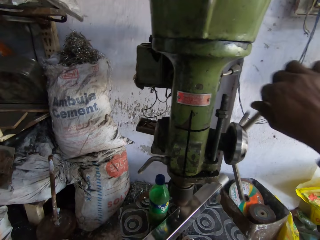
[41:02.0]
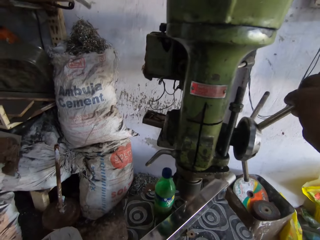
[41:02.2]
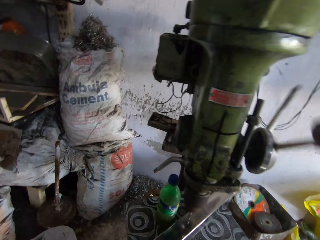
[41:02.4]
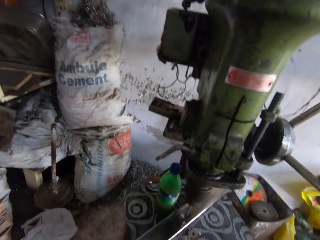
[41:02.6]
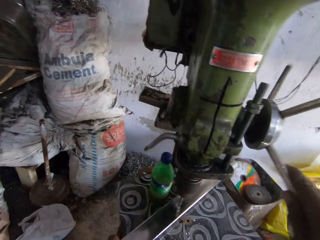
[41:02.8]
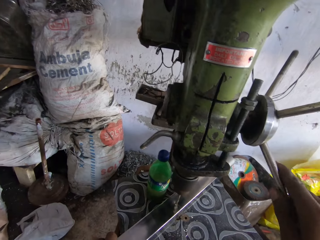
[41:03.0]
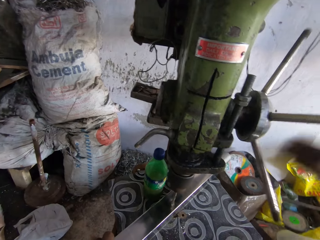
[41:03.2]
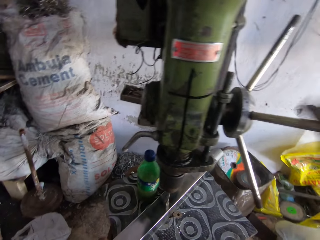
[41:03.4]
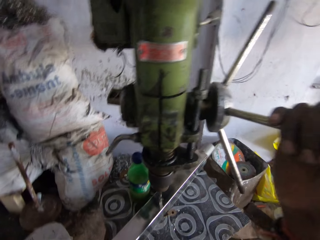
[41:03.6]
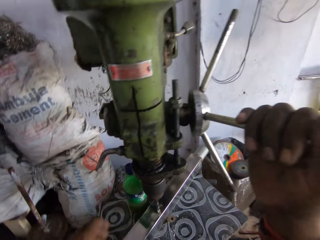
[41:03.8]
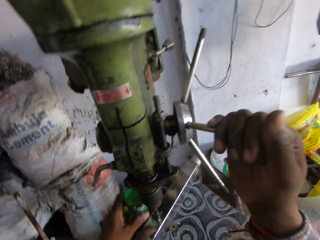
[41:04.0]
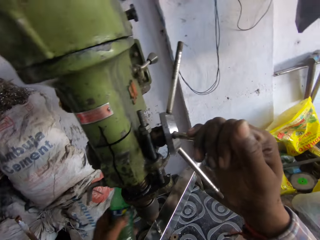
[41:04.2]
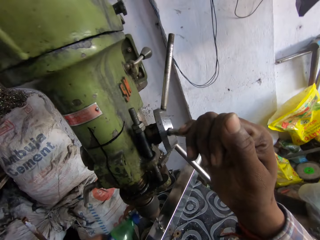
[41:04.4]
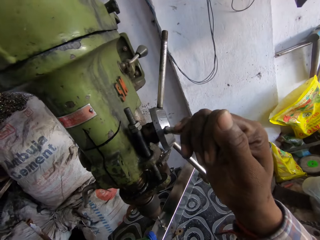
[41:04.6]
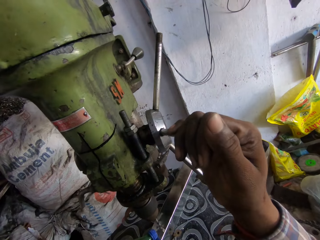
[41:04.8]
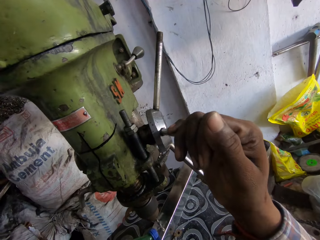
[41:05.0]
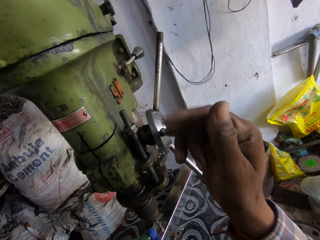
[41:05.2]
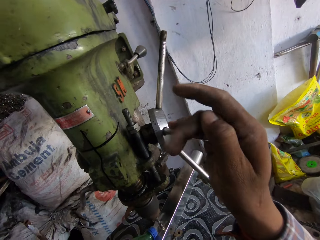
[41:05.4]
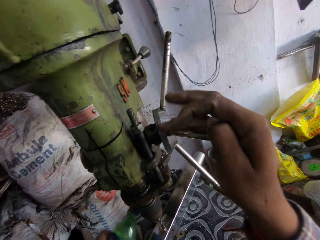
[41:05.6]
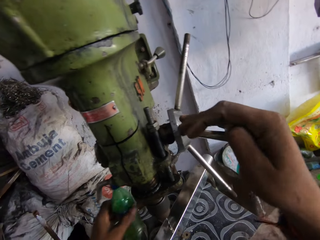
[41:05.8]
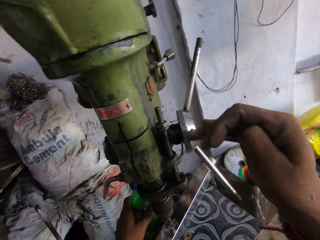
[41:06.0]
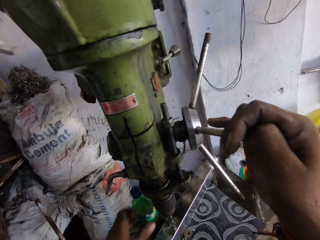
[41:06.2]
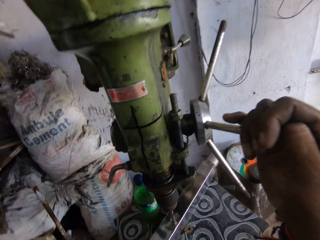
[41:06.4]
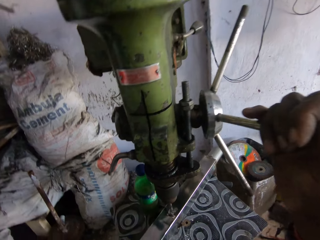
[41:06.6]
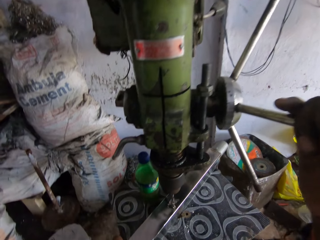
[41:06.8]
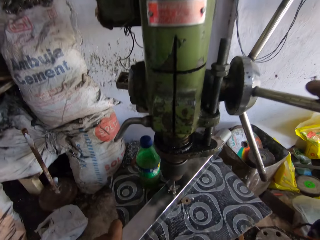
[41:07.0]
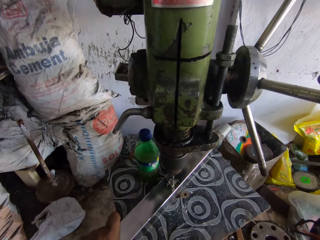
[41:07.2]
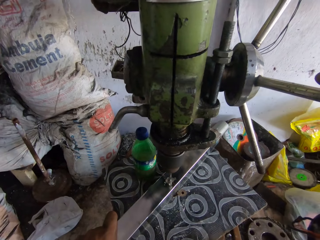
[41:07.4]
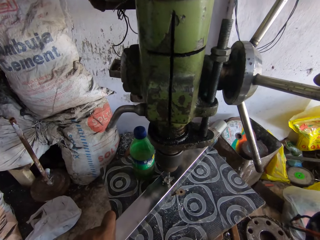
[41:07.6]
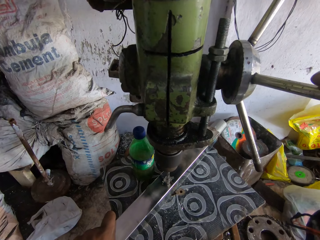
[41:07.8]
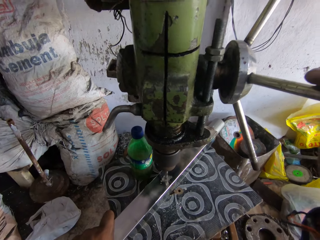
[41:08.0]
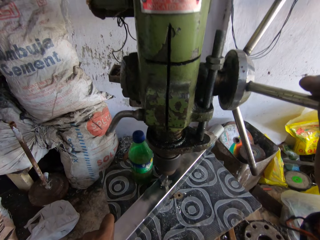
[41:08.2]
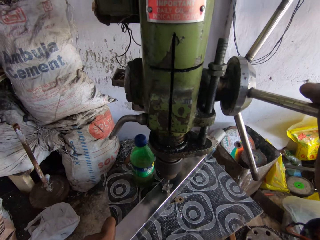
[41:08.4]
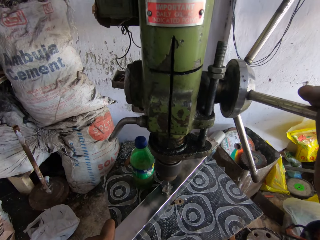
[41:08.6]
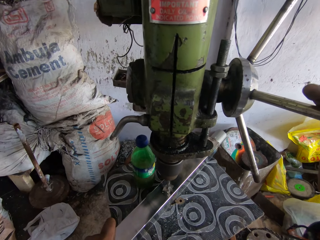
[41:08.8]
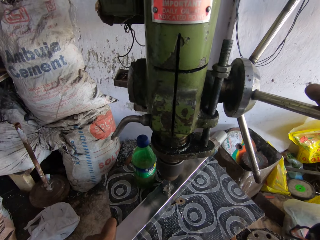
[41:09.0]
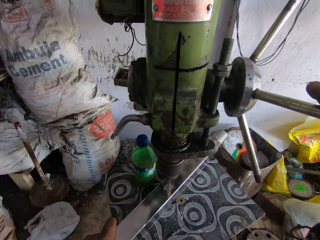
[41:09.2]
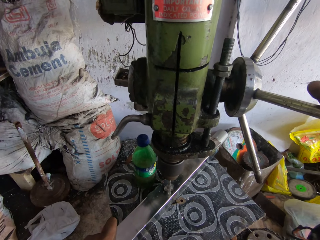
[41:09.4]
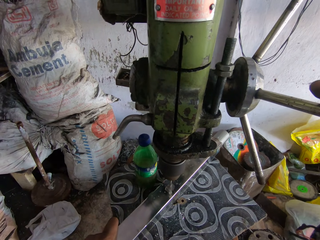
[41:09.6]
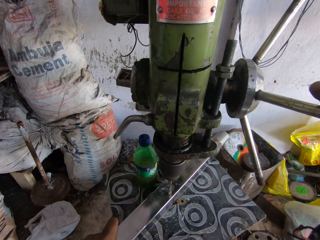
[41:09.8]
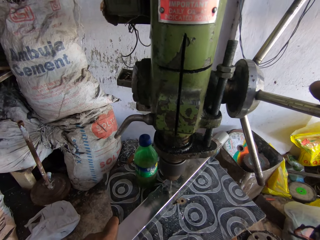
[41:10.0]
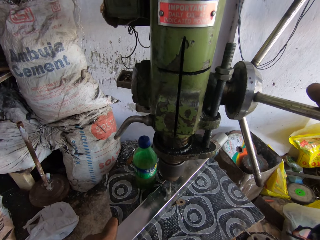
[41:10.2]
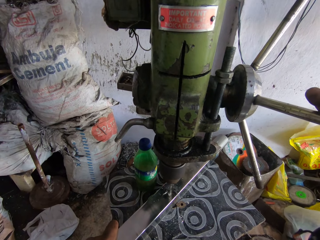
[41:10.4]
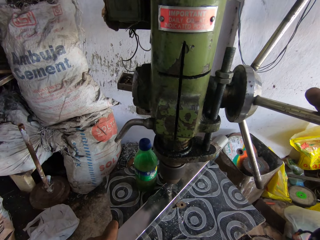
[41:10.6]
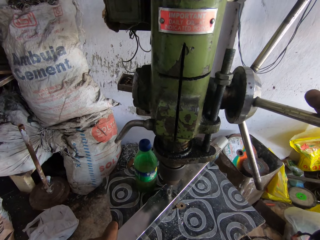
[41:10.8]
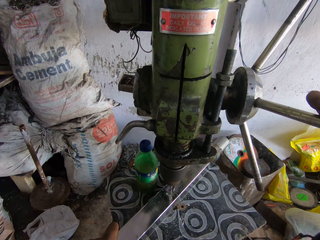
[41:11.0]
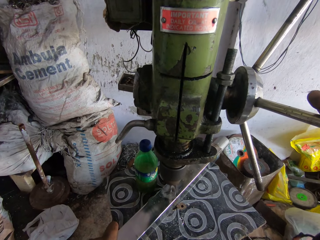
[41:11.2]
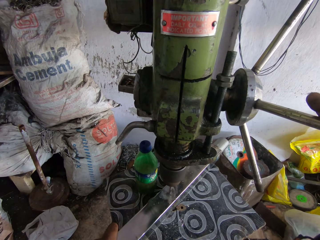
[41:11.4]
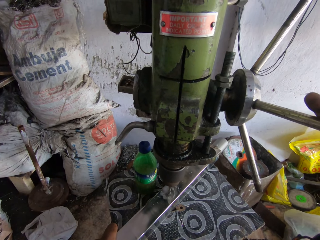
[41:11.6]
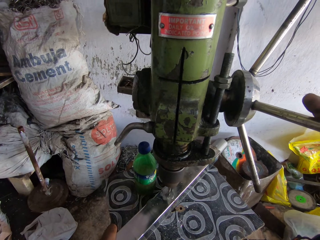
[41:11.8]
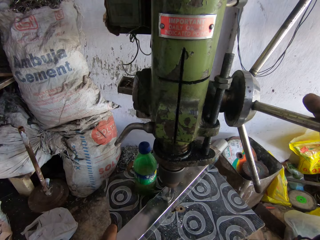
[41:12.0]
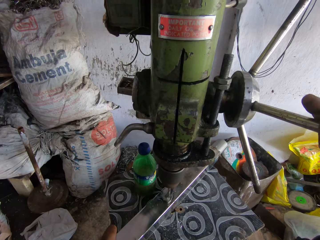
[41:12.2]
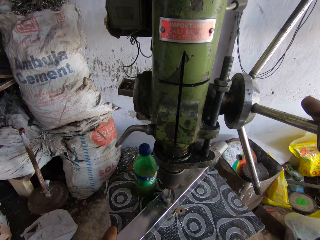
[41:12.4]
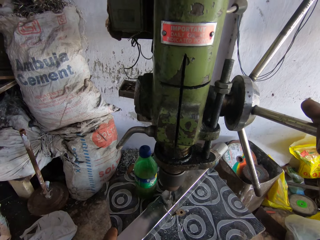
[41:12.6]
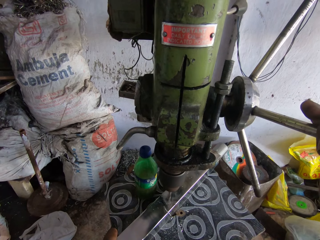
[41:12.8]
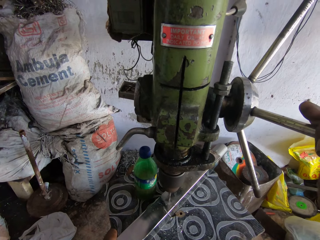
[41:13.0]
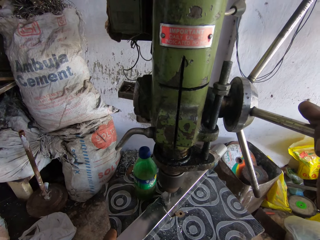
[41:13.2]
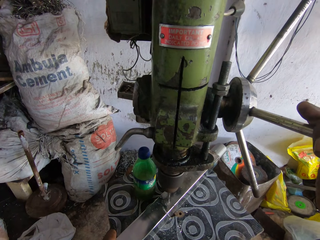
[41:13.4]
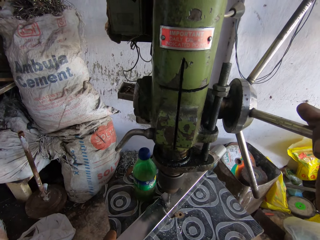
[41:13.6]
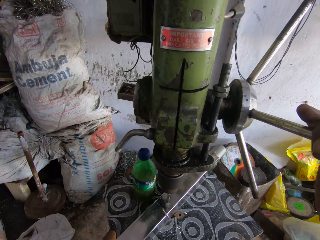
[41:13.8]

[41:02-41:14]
The camera wearer rotates the drill press handle with the right hand. They drill a hole on the steel rod. They hold the drill press handle with the right hand. They pick up a bottle with the left hand. They pour something on the steel rod. They place the bottle on the table. They hold the drill press handle with the right hand. They drill a hole on the steel rod. They hold the metal.

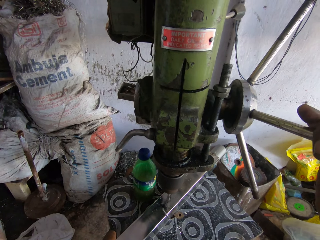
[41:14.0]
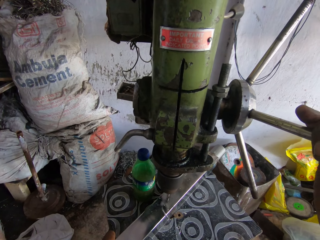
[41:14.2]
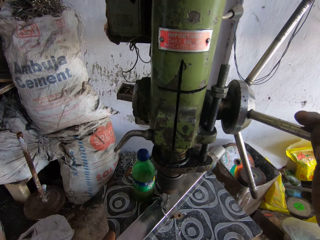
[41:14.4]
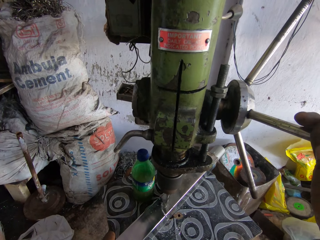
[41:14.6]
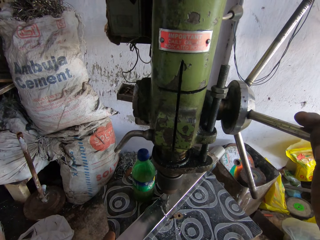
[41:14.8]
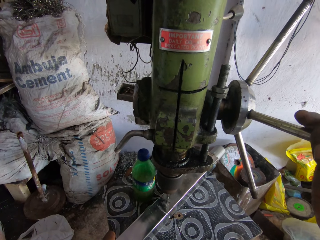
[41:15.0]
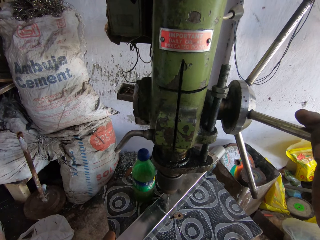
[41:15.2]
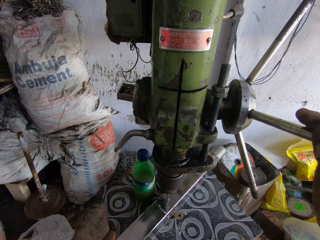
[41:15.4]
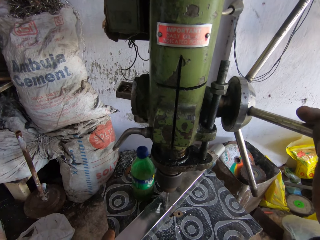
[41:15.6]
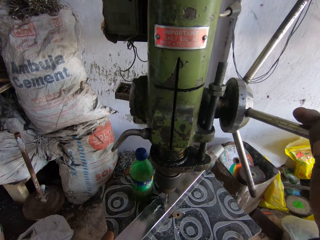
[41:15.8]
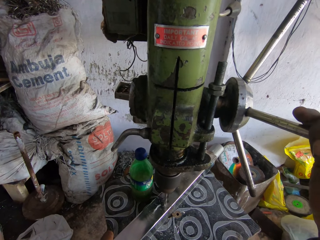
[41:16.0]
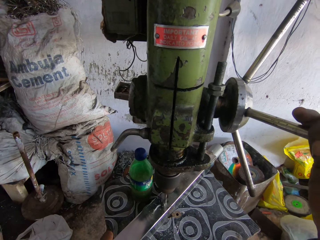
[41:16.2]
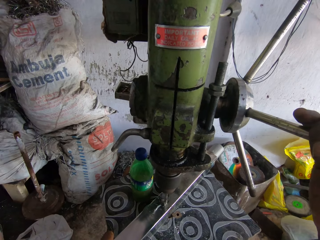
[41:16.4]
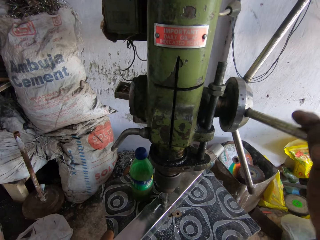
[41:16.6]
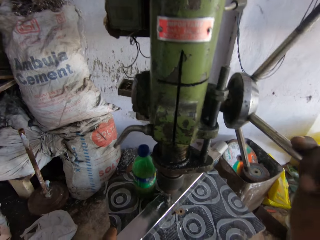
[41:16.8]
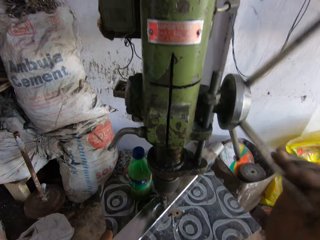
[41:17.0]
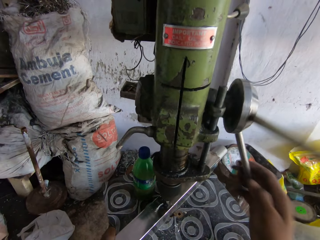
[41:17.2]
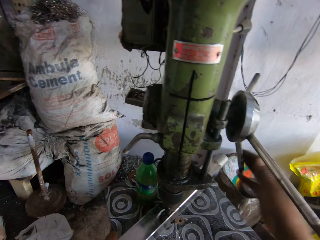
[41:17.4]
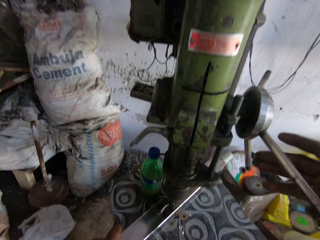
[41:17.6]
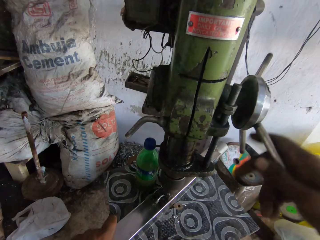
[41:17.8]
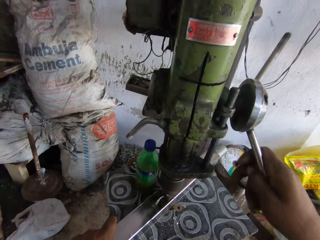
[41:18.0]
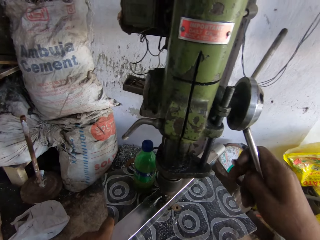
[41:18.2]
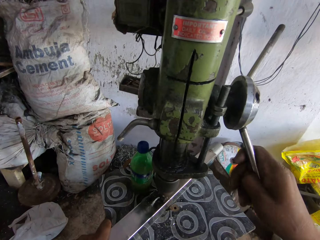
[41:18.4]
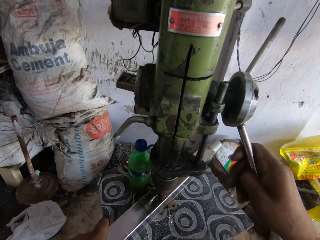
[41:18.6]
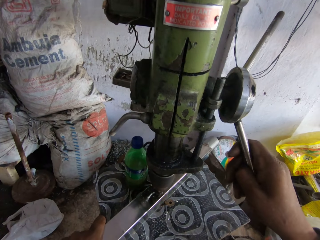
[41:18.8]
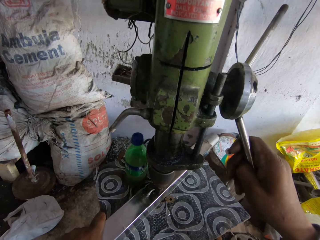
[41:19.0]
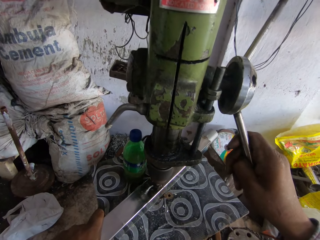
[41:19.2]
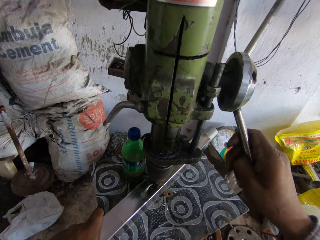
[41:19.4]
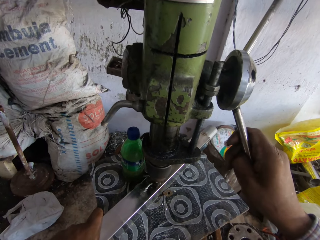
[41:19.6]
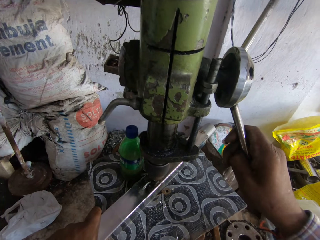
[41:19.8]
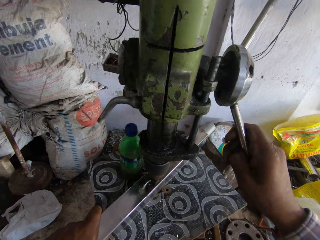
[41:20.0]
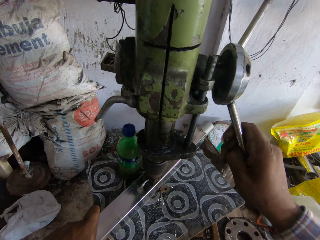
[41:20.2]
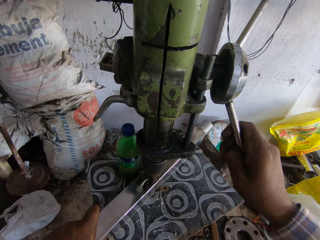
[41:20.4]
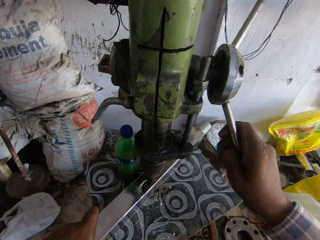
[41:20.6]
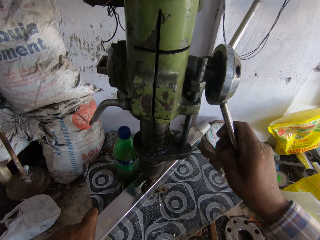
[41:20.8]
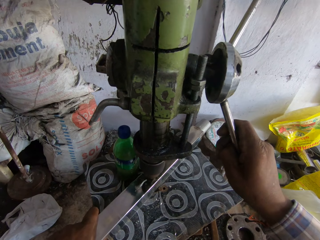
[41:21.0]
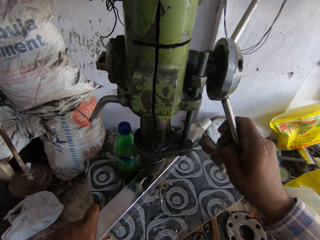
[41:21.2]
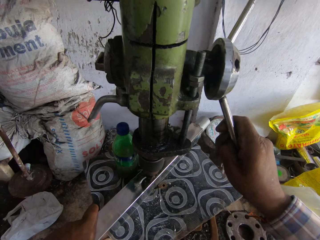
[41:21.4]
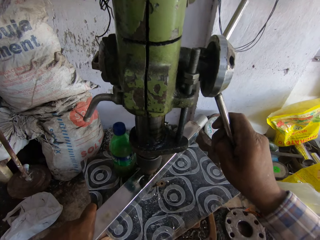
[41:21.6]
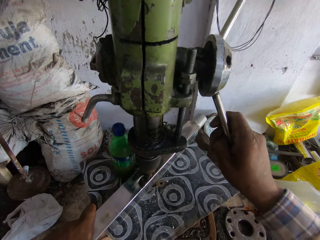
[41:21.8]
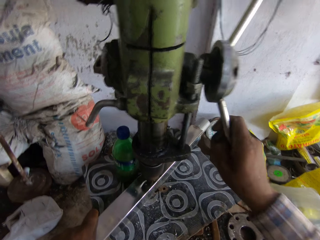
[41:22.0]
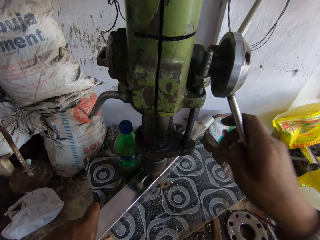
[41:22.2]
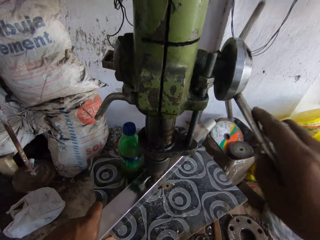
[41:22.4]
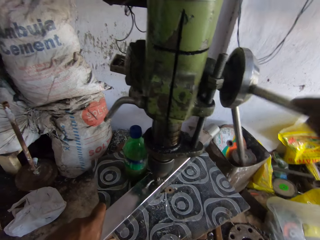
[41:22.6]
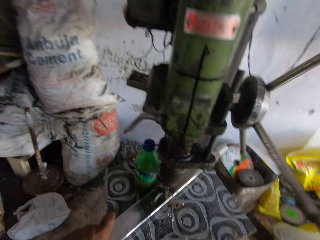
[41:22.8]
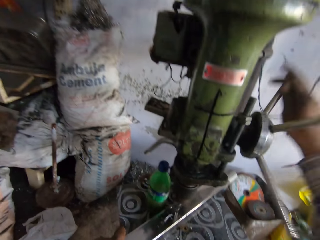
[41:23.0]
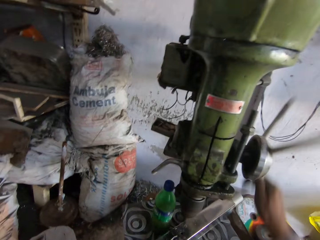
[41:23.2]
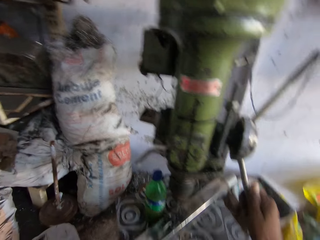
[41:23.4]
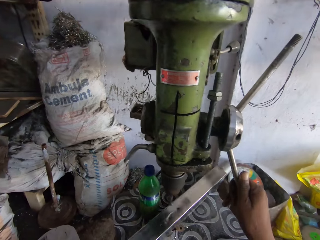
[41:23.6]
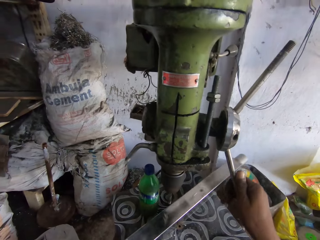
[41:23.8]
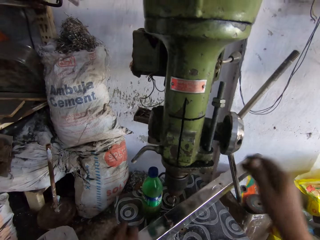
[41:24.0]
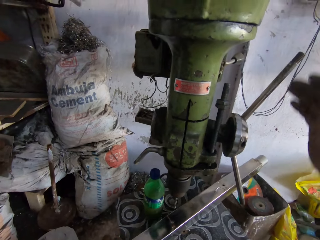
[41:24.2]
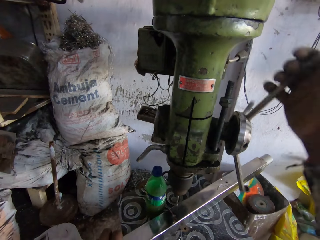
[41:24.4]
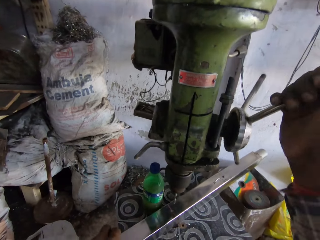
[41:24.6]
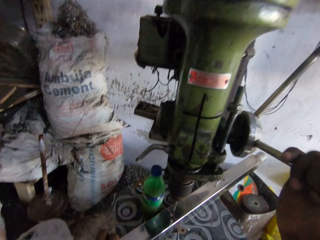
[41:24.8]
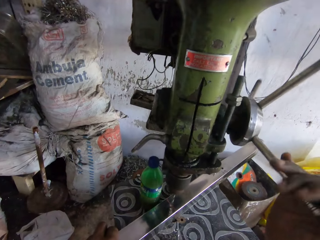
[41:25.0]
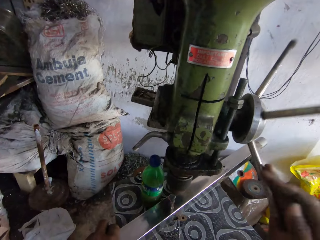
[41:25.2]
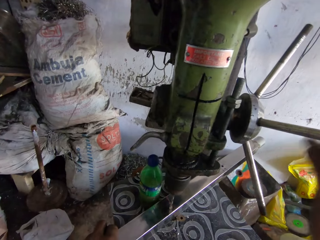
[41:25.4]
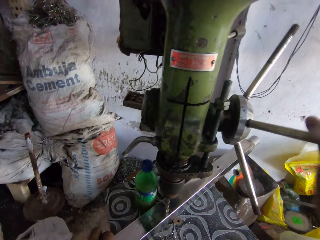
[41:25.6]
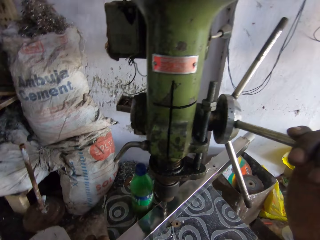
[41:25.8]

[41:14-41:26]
The camera wearer exerts pressure on the drill press handle with the right hand. They rotate the drill press handle with the right hand. They hold the drill press handle with the right hand. They drill a hole on the steel rod. They exert pressure on the drill press handle with the right hand. They rotate the drill press handle with the right hand. They adjust a steel rod with the left hand. They rotate the drill press handle with the right hand.
